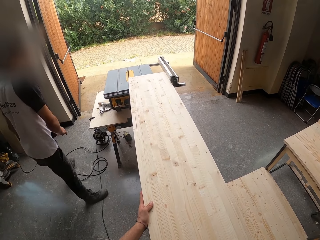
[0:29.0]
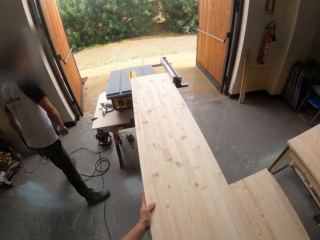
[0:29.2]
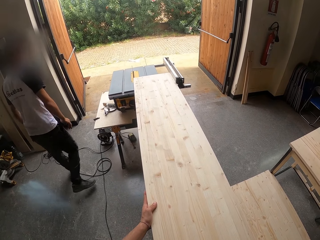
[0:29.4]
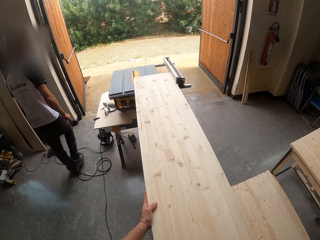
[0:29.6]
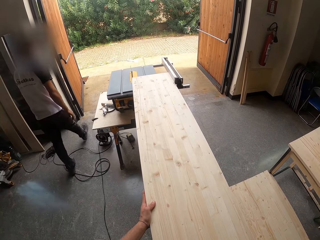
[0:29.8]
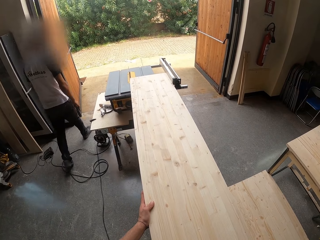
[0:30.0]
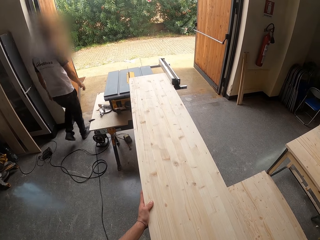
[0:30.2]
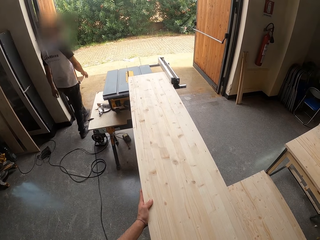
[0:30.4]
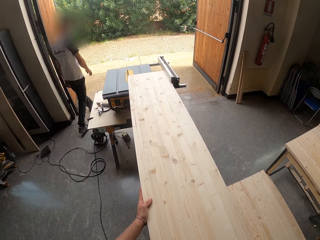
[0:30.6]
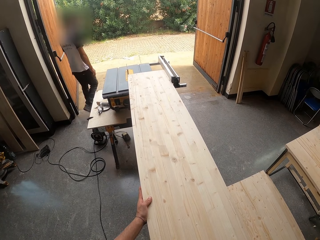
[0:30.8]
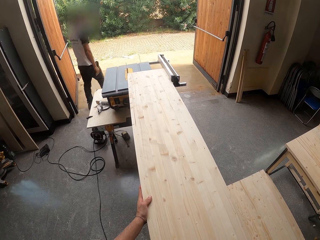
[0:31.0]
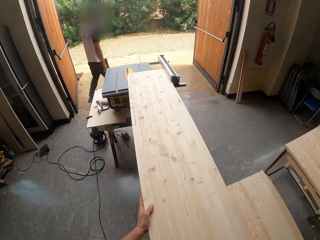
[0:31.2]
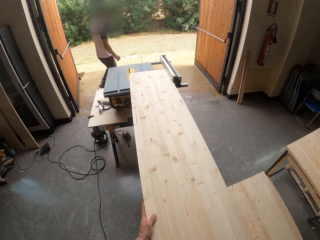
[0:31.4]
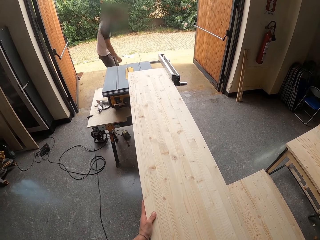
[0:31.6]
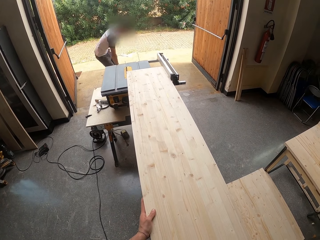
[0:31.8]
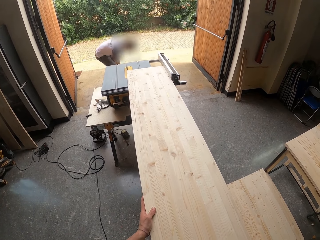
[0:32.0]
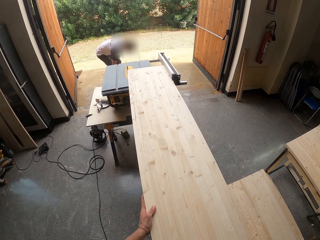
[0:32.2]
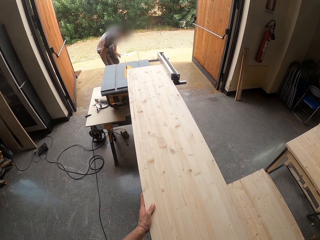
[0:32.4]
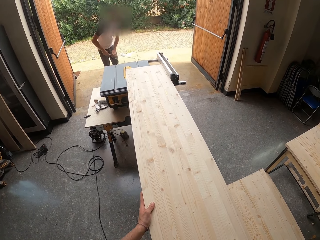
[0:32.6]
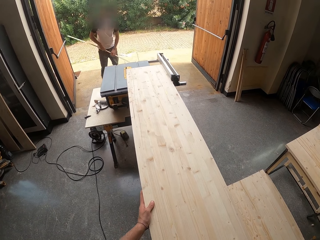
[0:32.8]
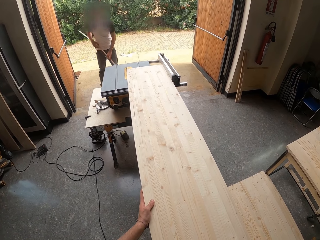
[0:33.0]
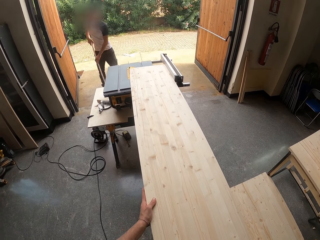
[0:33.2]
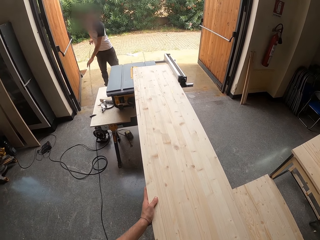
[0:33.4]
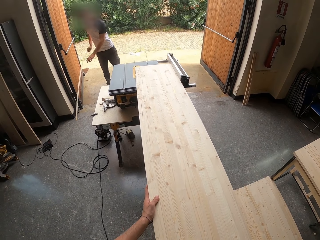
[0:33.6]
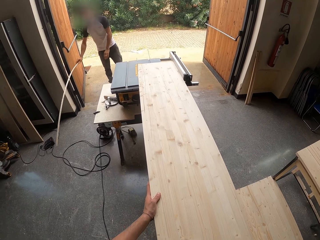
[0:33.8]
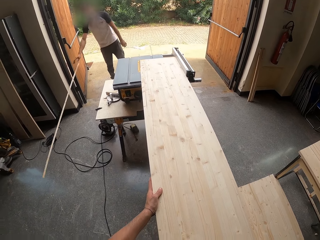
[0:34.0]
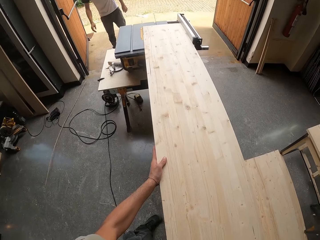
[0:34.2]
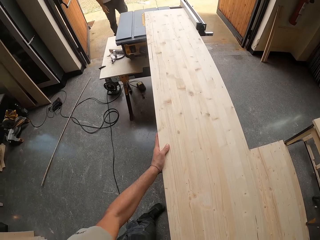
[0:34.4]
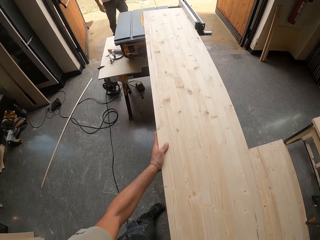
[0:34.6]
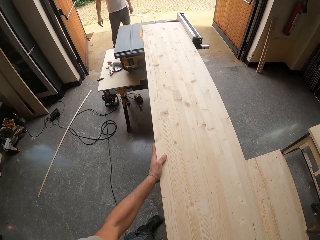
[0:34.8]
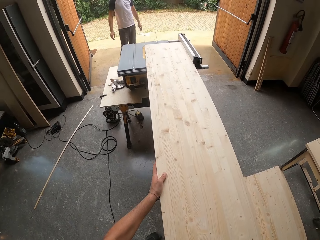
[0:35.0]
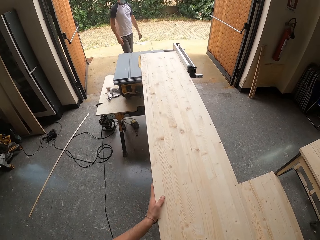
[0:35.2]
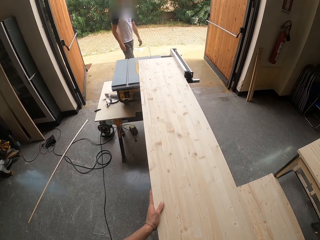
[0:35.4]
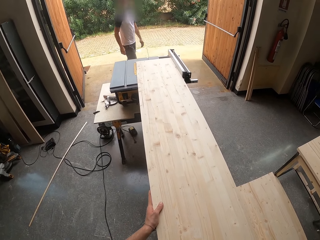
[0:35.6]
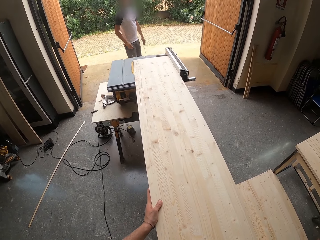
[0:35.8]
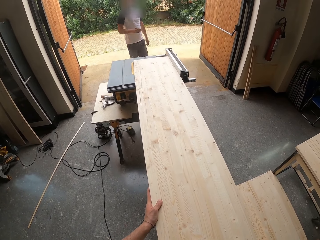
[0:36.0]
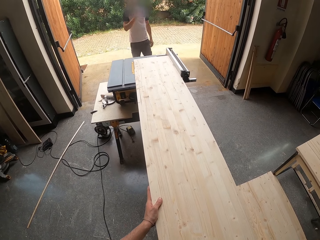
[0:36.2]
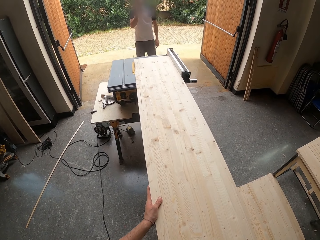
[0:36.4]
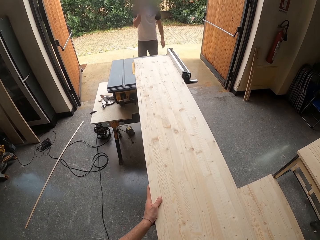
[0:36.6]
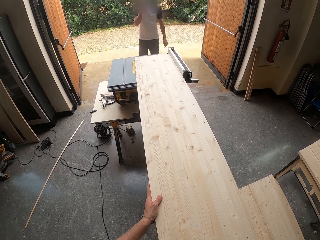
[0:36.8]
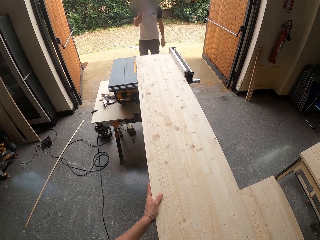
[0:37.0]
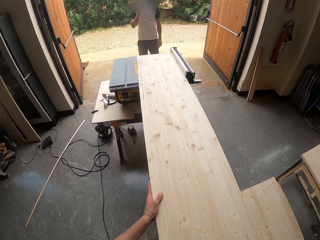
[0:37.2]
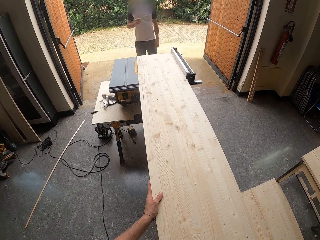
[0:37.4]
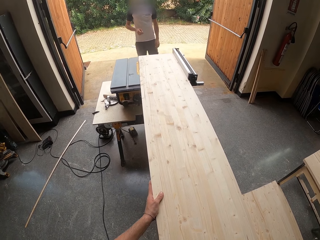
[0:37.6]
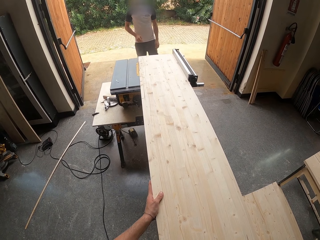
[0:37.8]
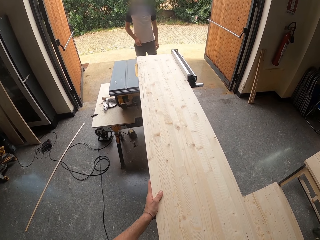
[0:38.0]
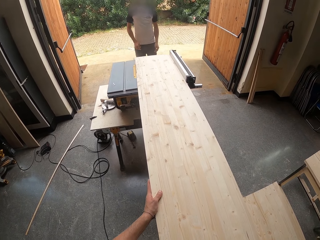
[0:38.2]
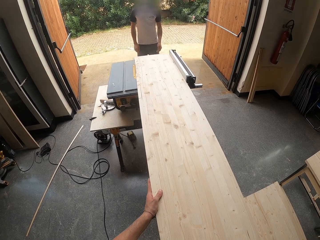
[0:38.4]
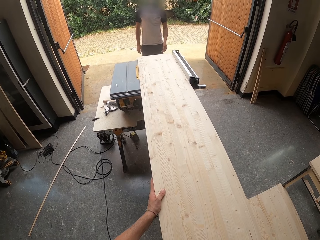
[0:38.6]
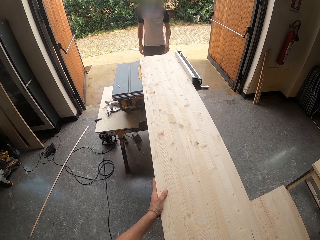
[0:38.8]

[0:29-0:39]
The camera wearer files the plywood with the table saw with both hands. A man picks up a strip of plywood from the ground with his right hand. The camera wearer pushes the wood. The man holds the strip of plywood with both hands. He drops the strip of plywood on the ground with his right hand.

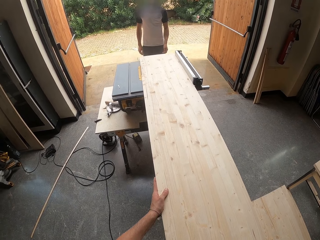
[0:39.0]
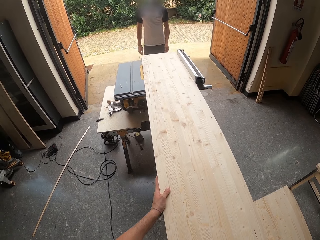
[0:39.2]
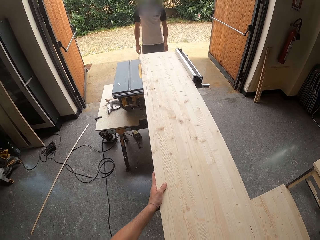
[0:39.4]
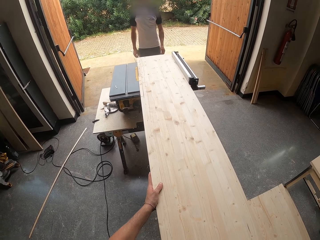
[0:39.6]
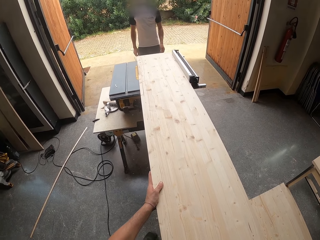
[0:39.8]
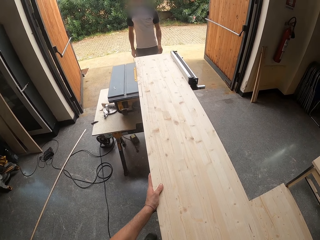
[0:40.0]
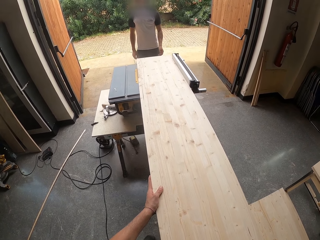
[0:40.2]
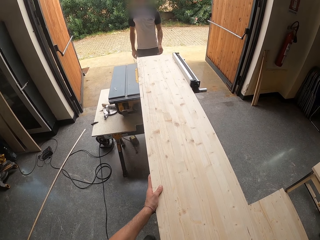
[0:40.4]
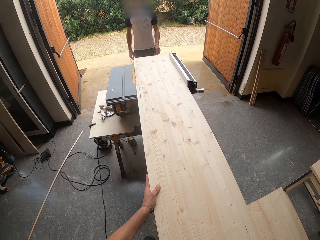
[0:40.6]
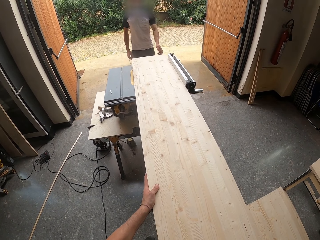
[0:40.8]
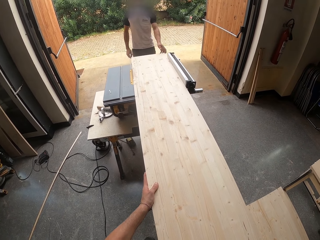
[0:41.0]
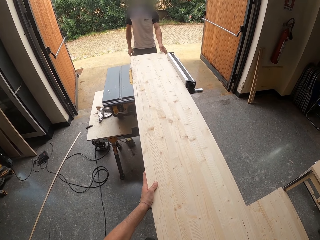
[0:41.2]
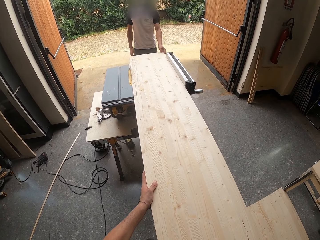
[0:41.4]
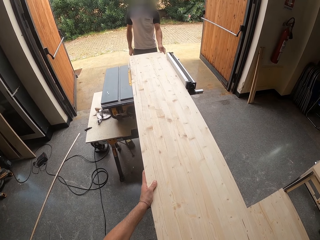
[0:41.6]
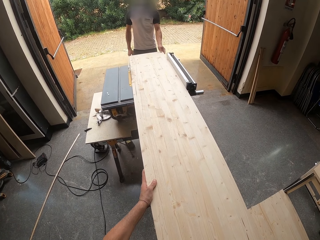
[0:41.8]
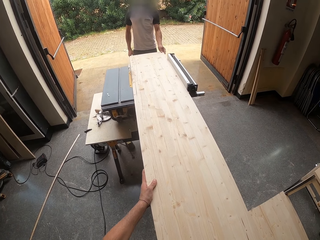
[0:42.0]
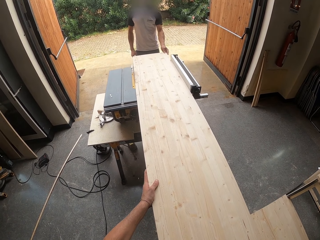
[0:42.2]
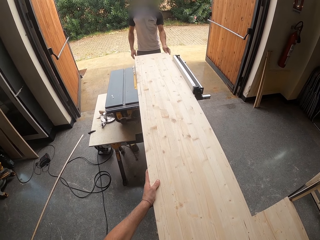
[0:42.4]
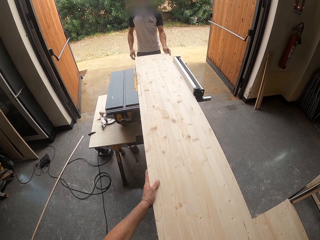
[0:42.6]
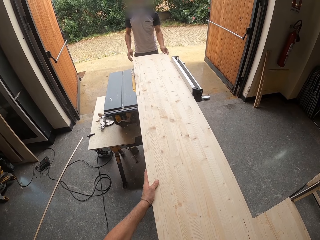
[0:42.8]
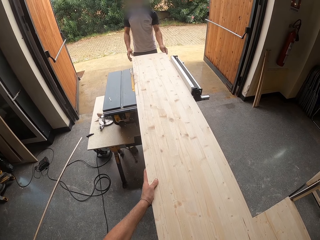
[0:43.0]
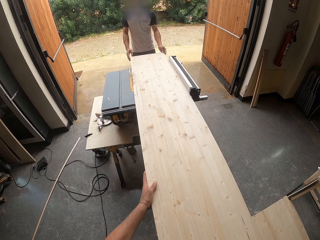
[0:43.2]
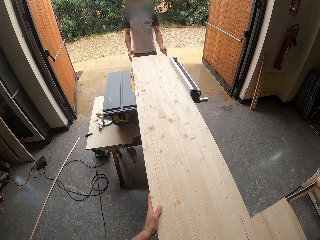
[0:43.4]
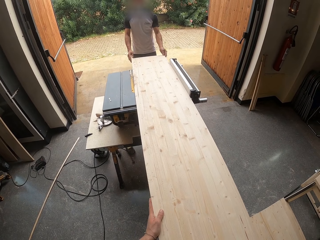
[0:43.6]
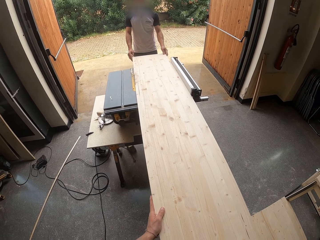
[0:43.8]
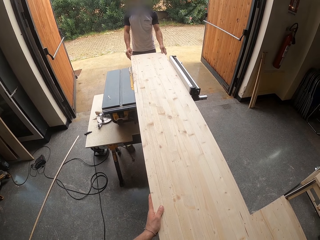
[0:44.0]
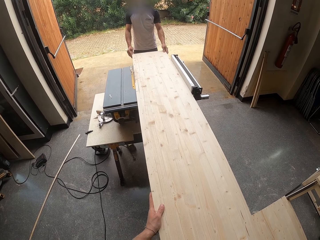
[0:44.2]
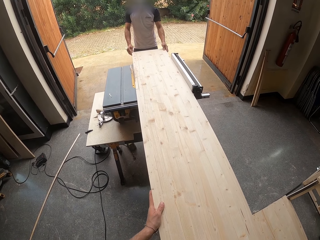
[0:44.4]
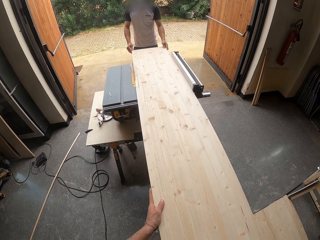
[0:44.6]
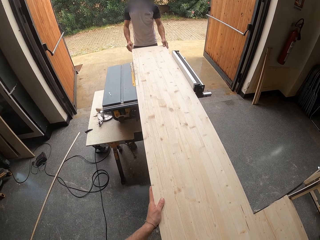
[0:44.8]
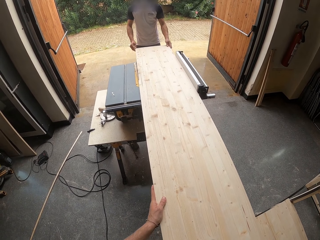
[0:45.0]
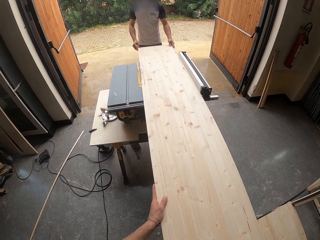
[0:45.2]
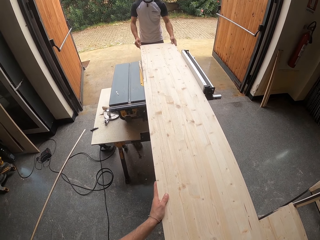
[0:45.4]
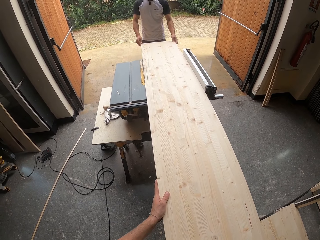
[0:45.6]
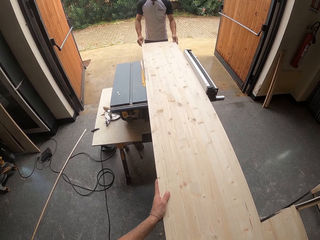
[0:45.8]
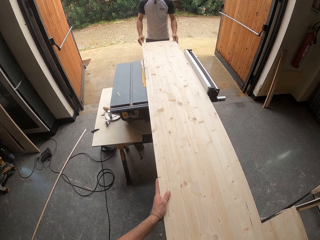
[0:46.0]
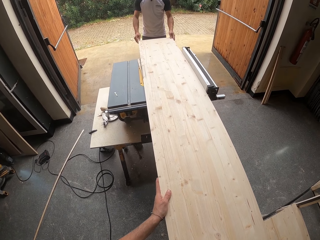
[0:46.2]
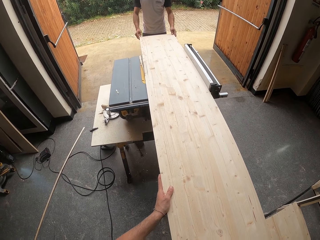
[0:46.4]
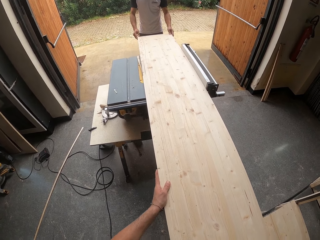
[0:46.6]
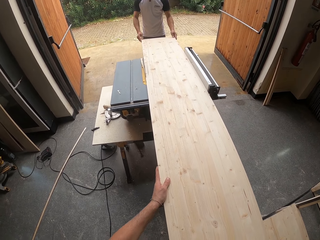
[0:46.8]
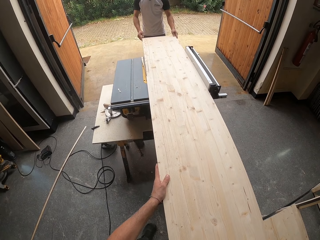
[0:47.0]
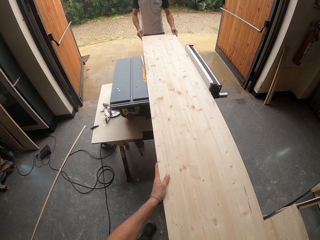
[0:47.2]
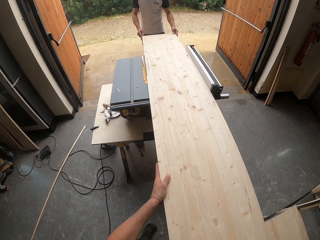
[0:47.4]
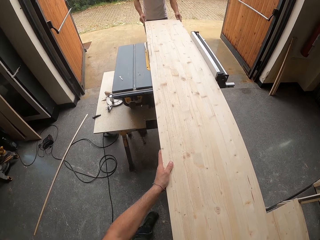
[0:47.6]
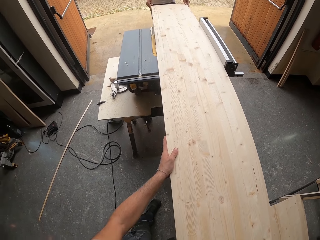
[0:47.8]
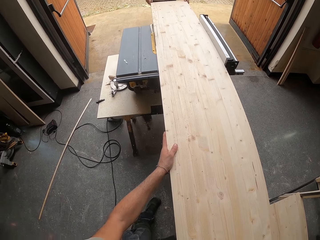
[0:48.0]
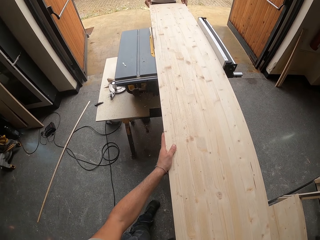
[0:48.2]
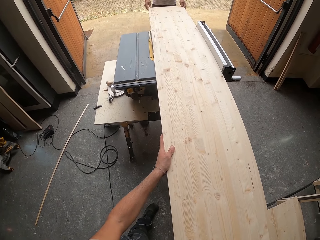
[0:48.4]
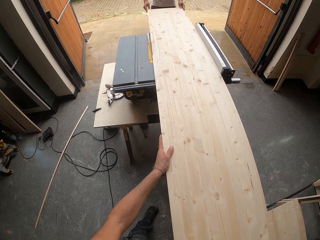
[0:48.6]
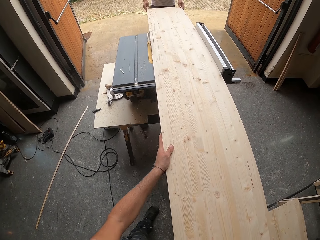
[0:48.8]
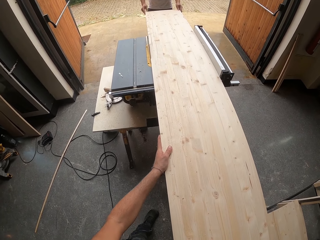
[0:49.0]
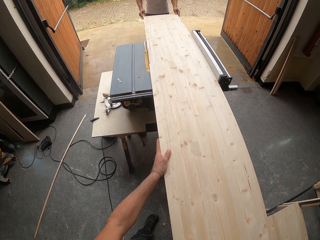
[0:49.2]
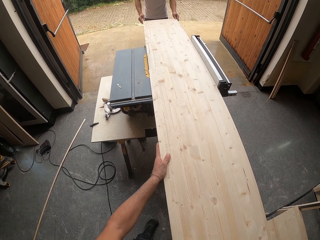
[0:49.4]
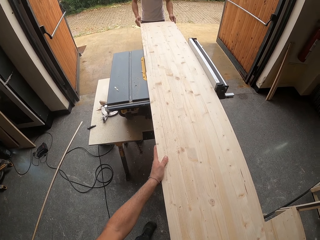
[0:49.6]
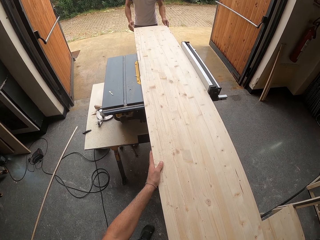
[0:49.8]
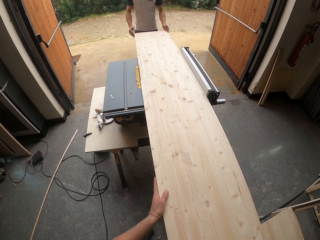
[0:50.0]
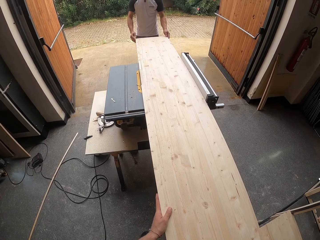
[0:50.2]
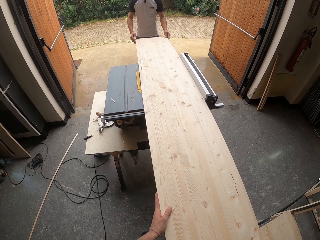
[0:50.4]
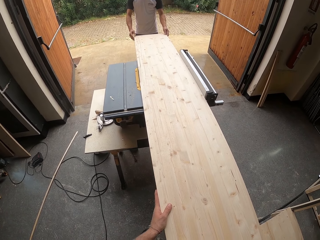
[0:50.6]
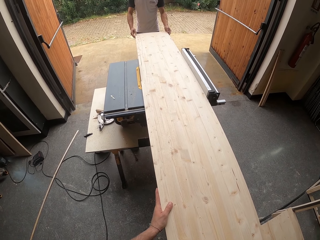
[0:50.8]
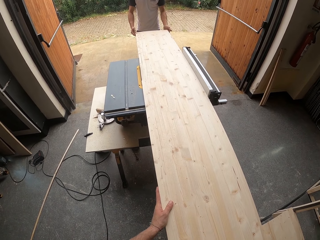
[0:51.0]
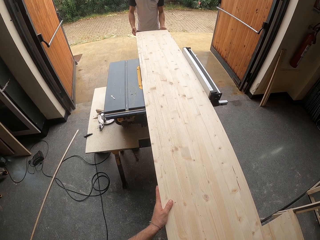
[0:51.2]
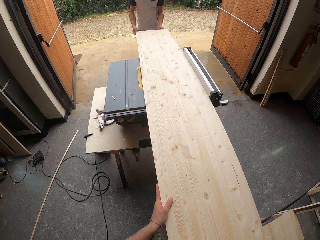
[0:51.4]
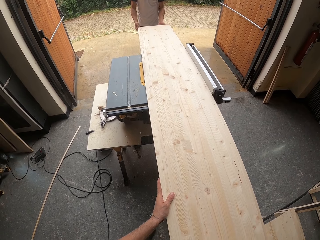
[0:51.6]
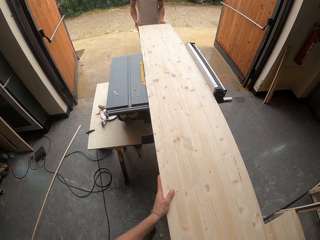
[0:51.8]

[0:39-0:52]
A man holds the edge of the plywood on the table saw with both hands.
